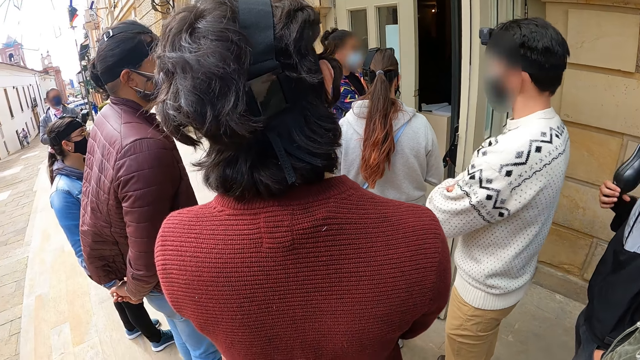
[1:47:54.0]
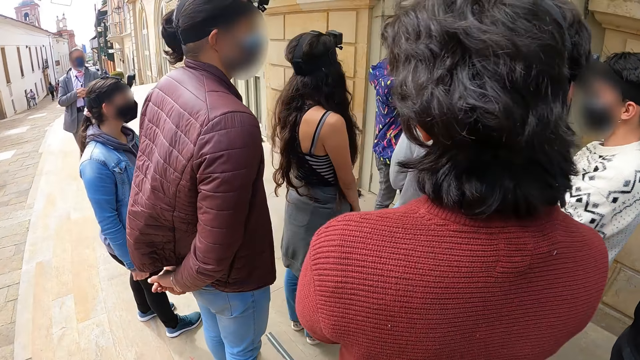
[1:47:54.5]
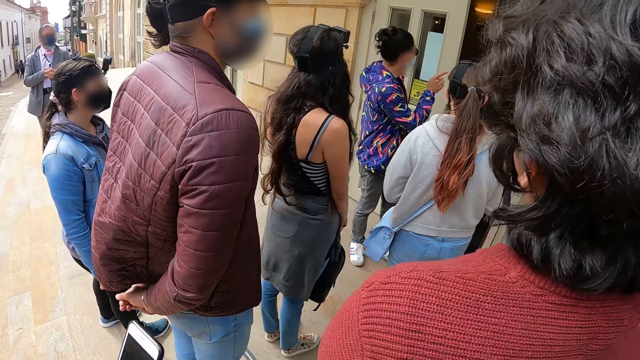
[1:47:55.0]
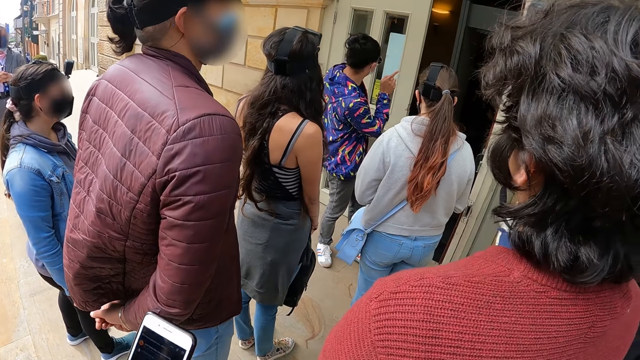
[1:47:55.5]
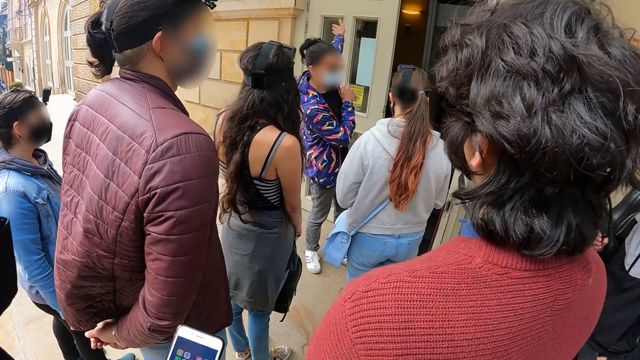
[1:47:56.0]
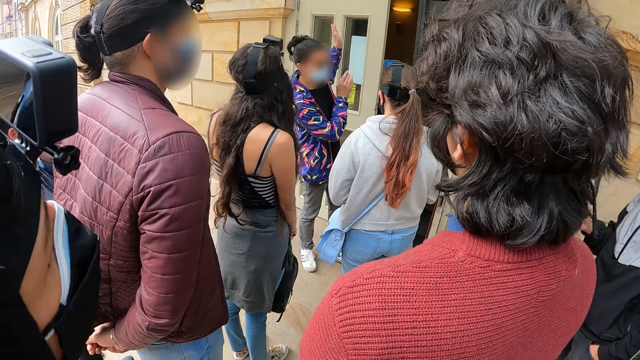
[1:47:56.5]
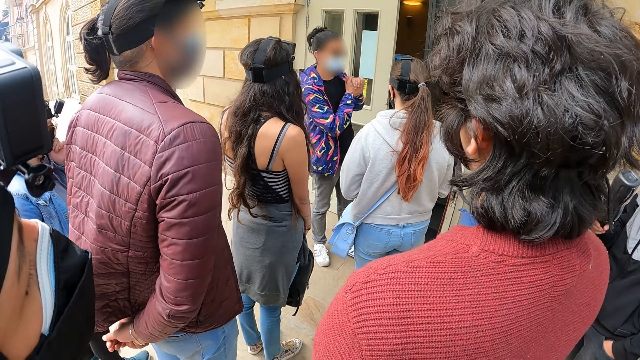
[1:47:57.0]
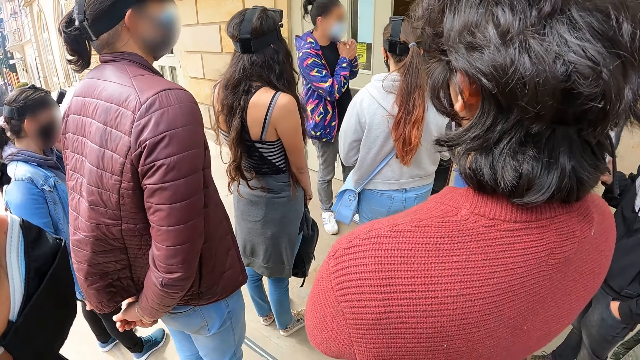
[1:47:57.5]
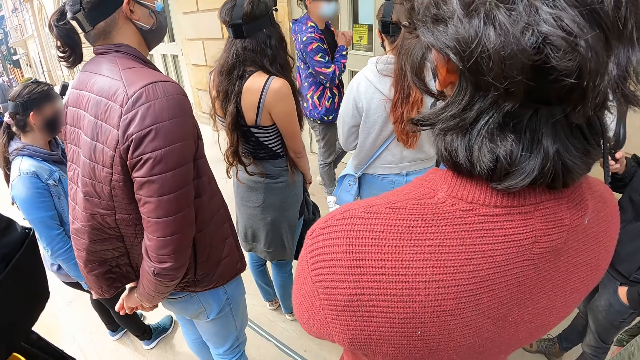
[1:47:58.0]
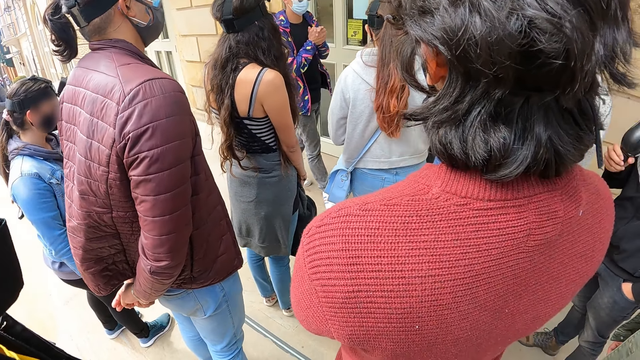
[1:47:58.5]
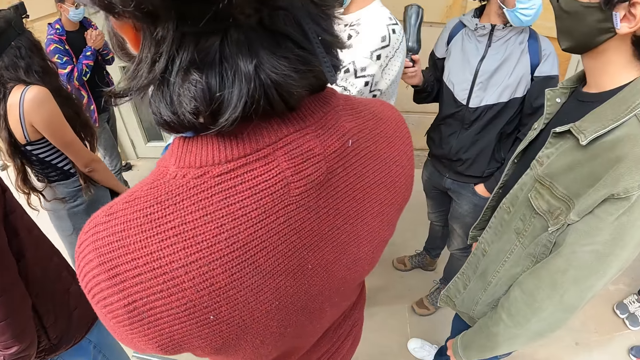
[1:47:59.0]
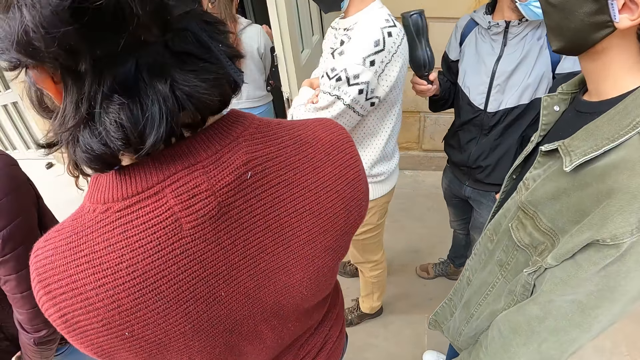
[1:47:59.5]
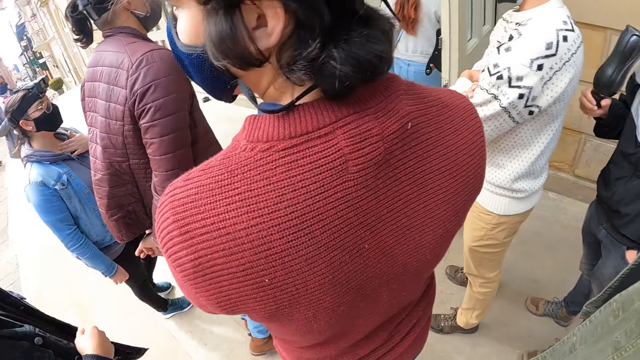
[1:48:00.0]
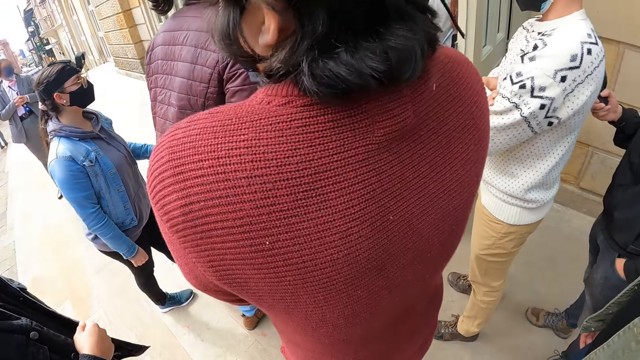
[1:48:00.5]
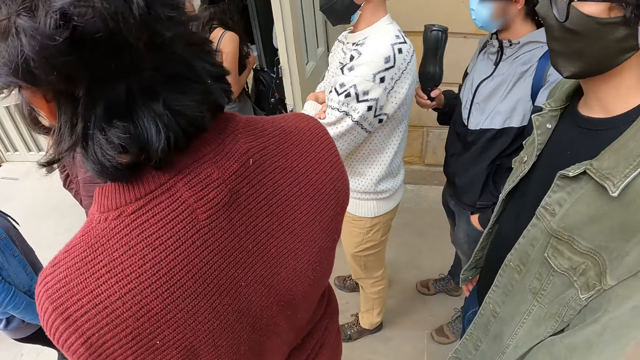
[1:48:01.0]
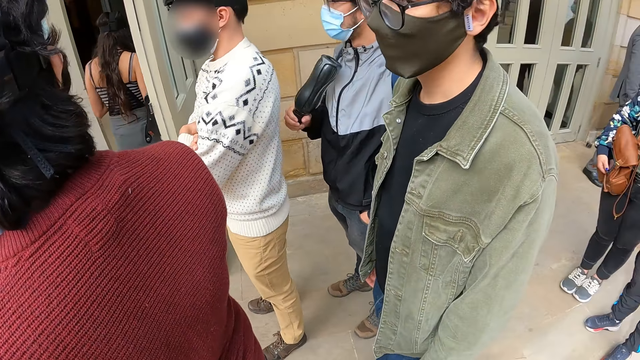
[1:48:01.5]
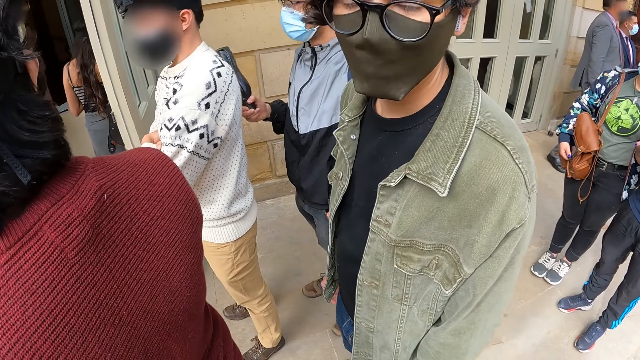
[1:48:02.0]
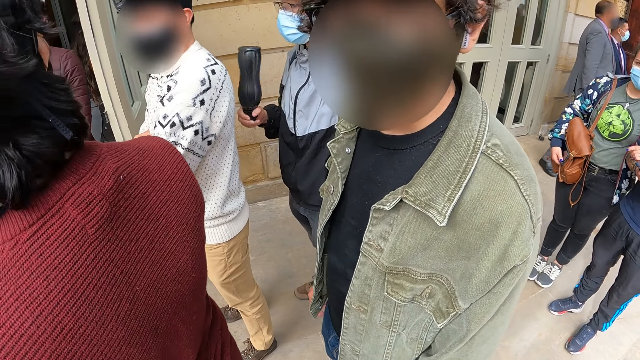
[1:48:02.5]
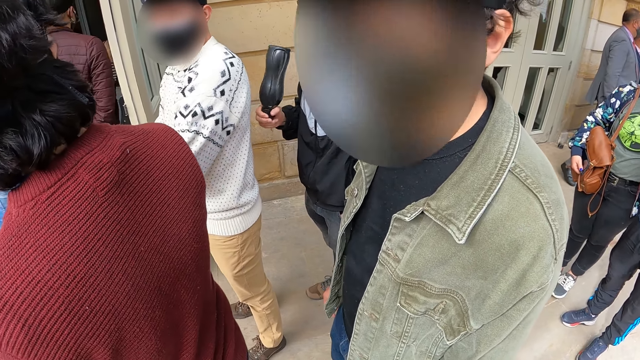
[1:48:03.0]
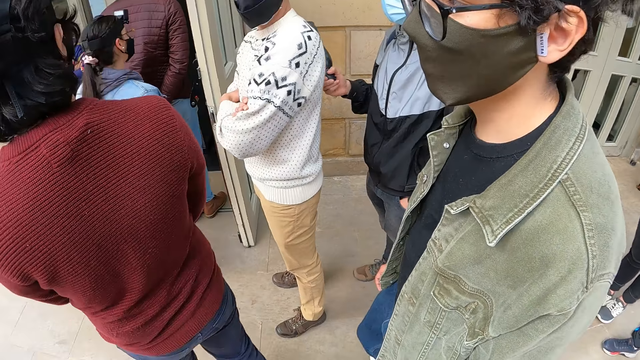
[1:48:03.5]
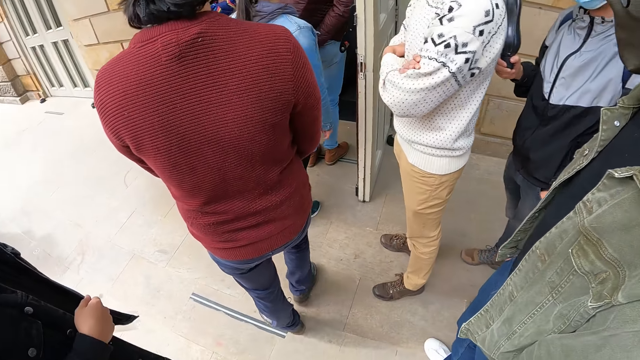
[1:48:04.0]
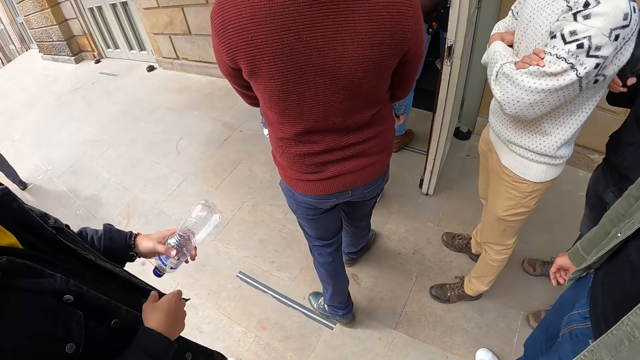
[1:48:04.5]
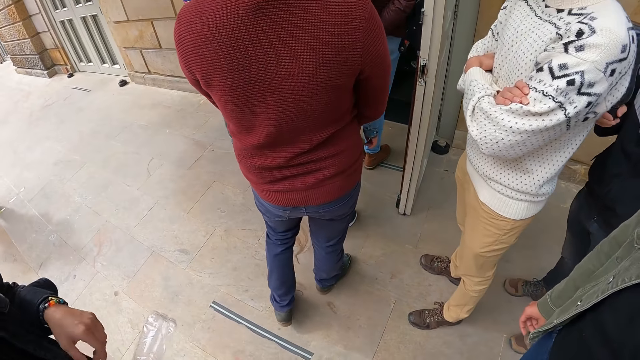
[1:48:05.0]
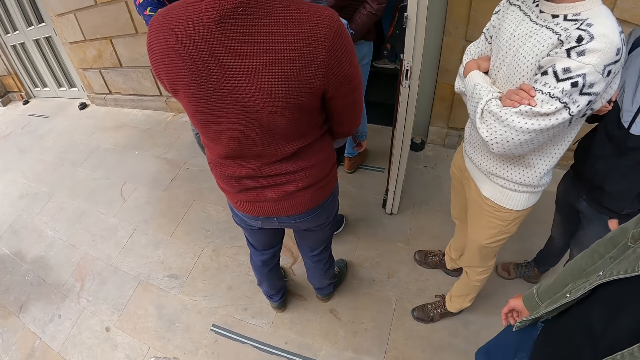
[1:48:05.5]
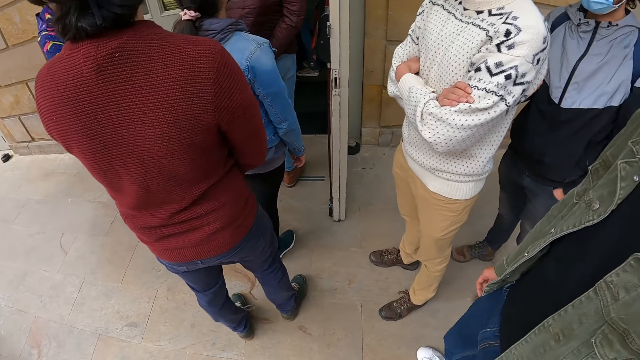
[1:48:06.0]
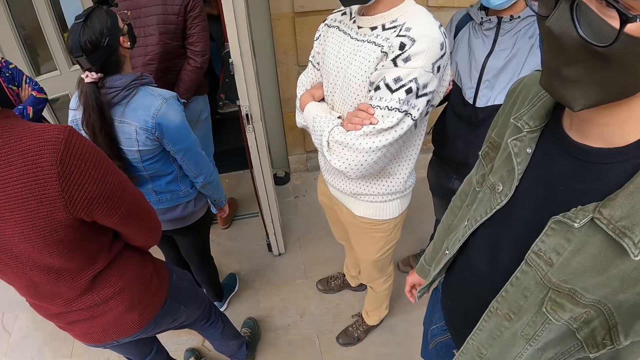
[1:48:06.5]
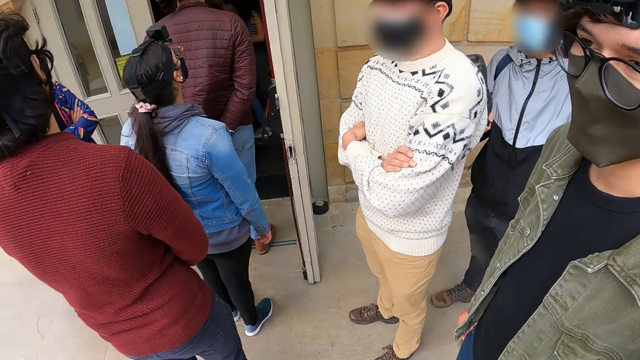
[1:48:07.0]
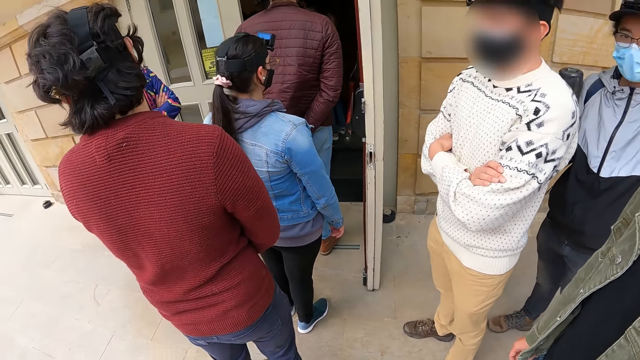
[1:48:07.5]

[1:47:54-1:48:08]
The camera wearer looks around. They converse with the man.

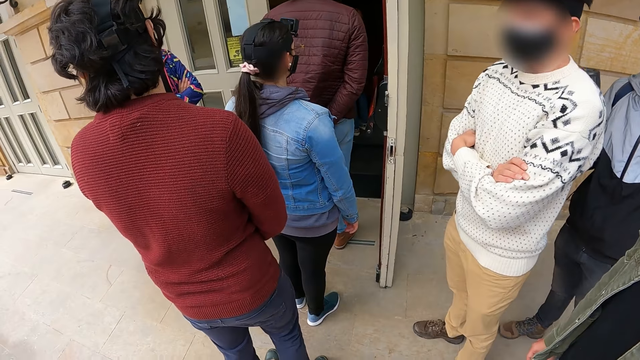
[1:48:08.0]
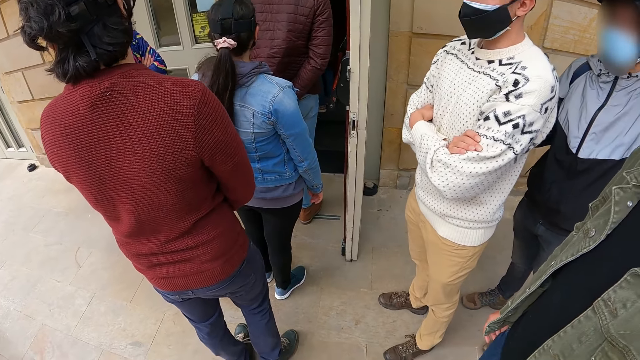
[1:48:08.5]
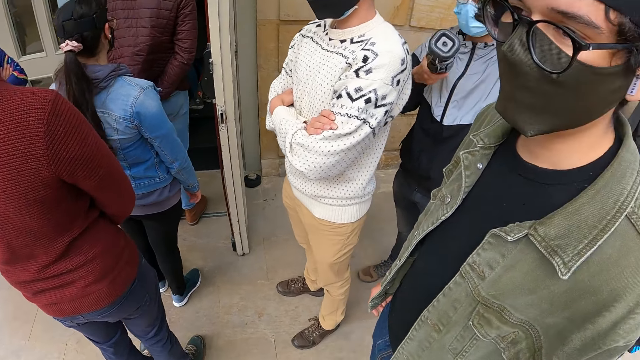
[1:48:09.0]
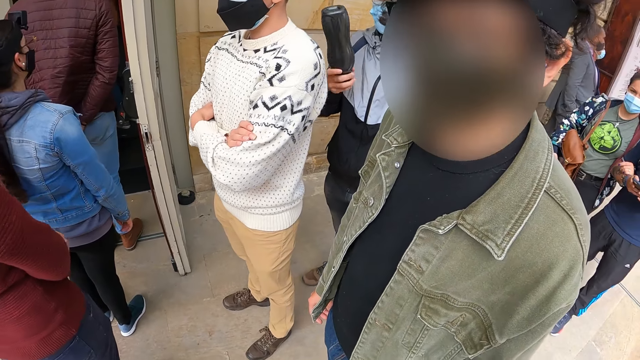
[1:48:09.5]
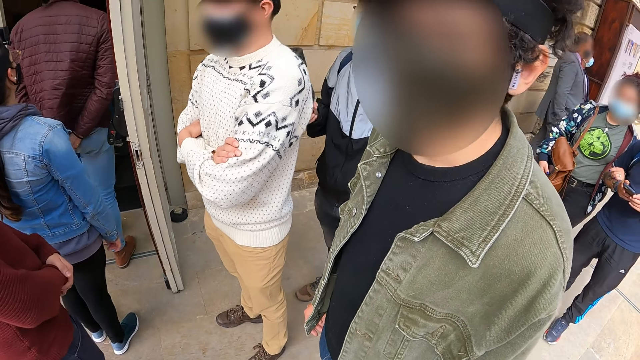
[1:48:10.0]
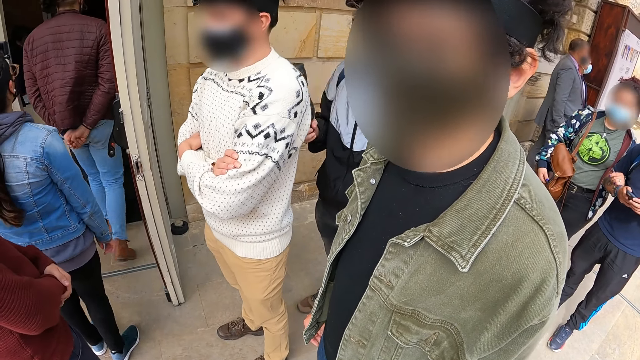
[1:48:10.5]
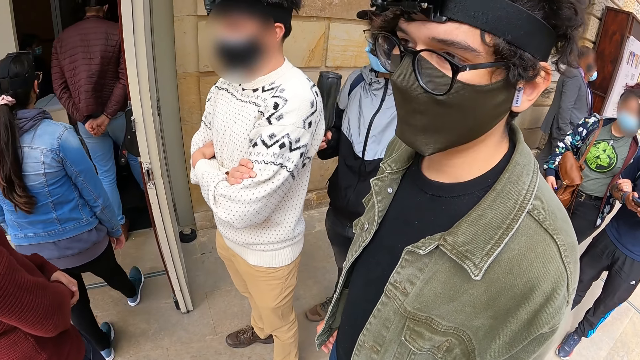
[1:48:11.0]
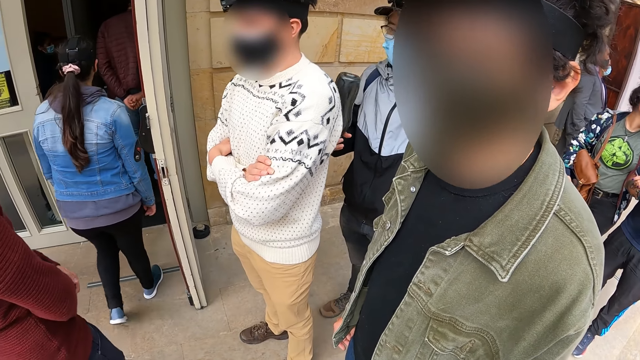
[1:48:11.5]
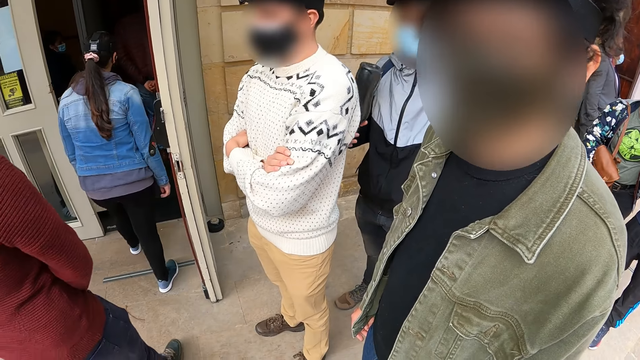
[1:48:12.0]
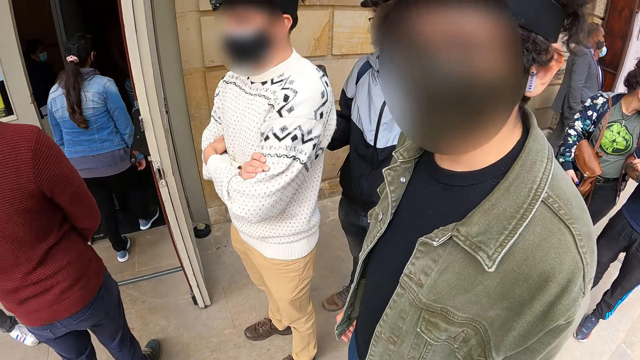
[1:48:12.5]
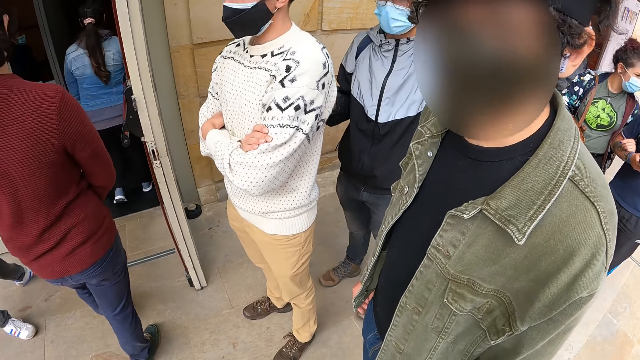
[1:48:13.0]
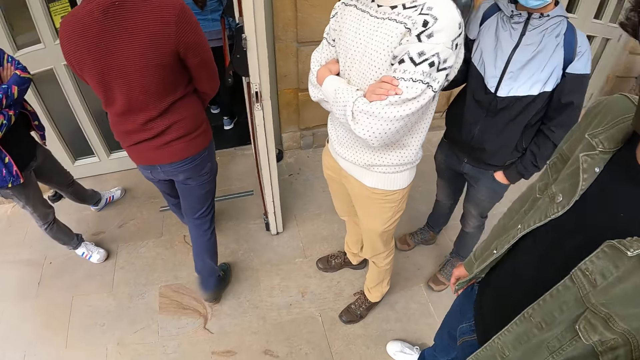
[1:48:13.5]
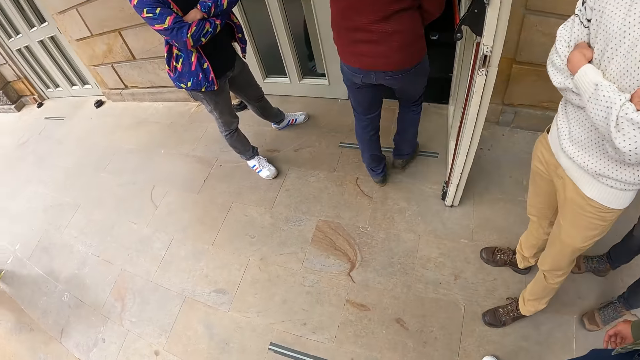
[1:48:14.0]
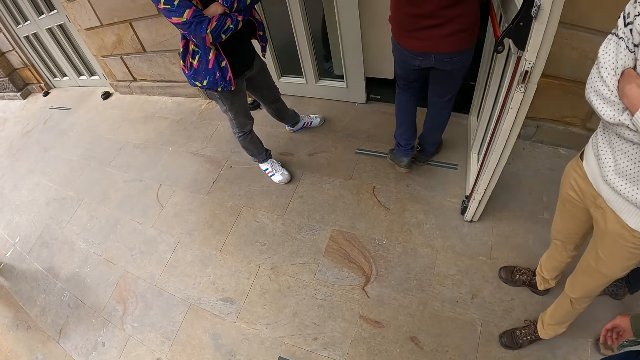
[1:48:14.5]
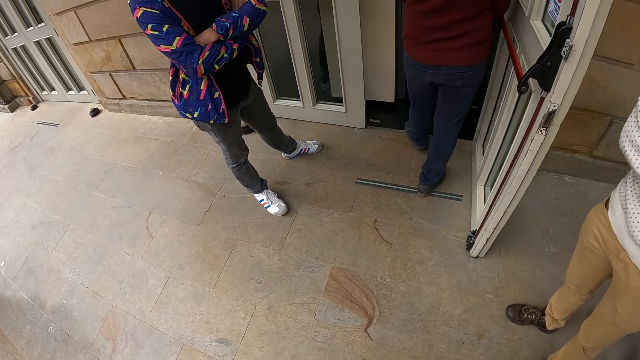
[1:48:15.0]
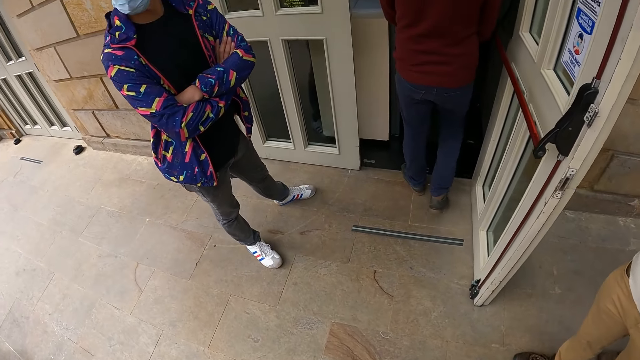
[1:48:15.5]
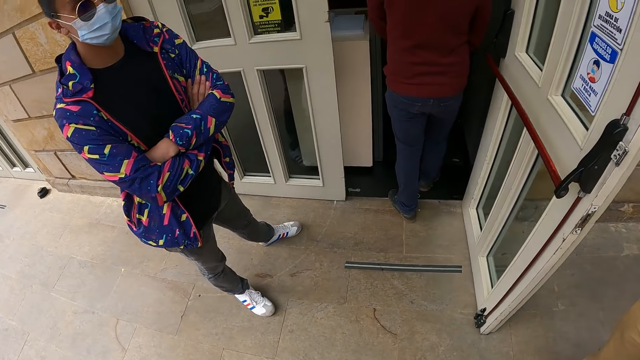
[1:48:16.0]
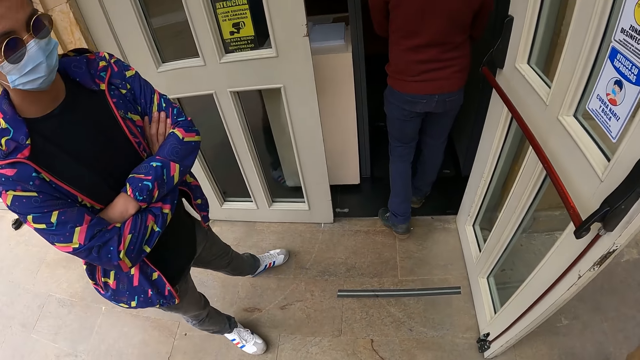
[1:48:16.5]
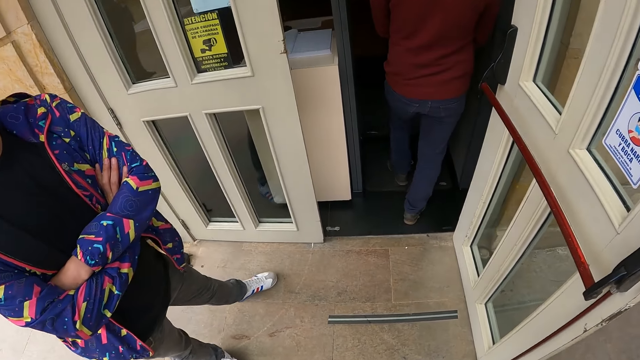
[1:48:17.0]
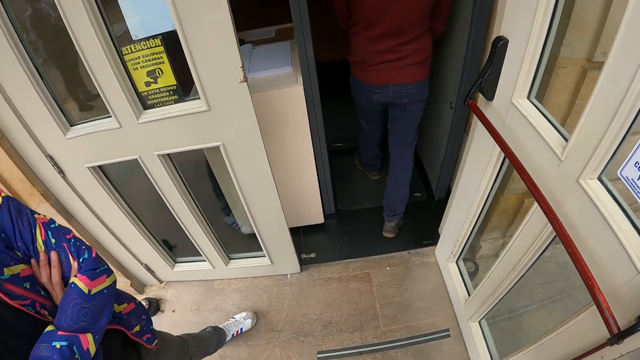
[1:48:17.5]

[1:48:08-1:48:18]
The camera wearer walks into the house. They walk towards the door.
